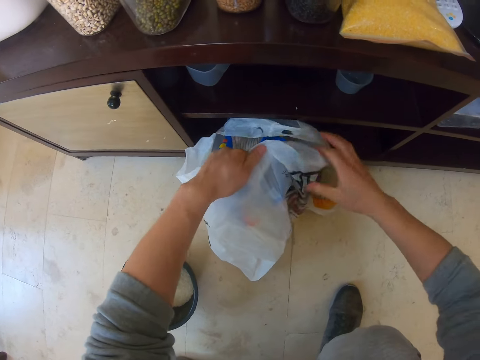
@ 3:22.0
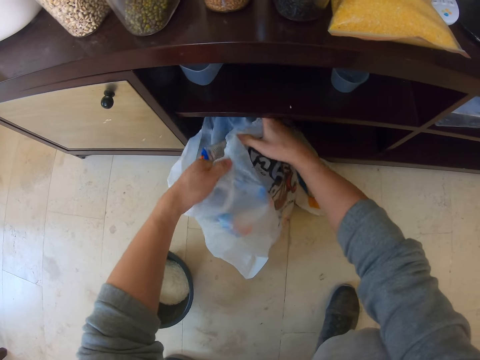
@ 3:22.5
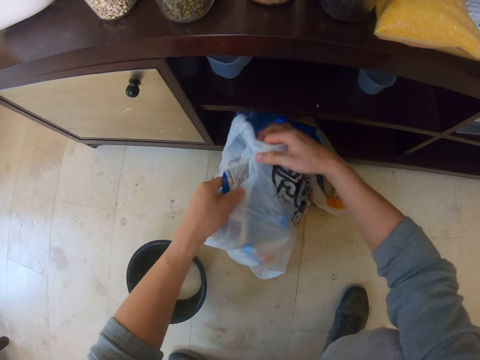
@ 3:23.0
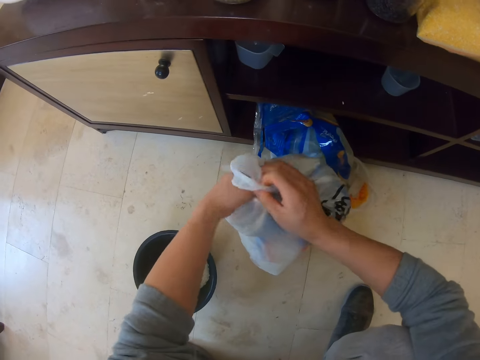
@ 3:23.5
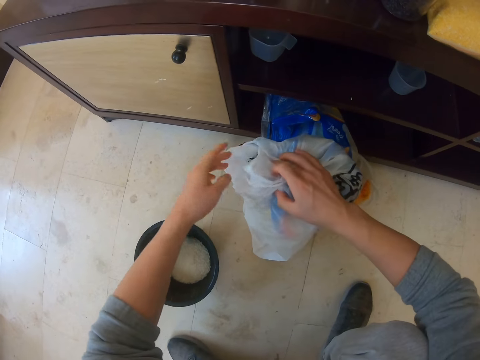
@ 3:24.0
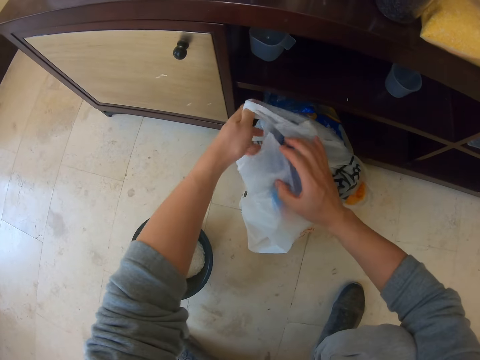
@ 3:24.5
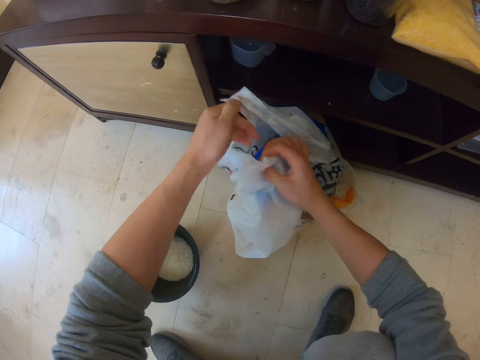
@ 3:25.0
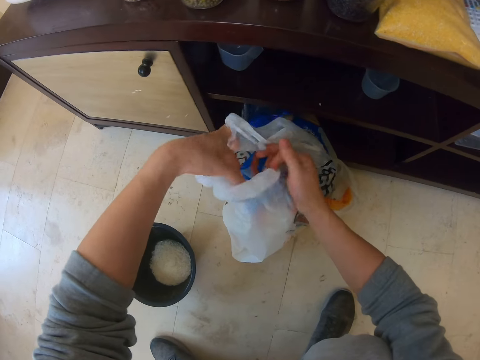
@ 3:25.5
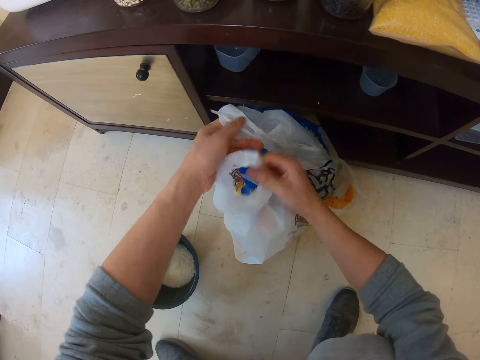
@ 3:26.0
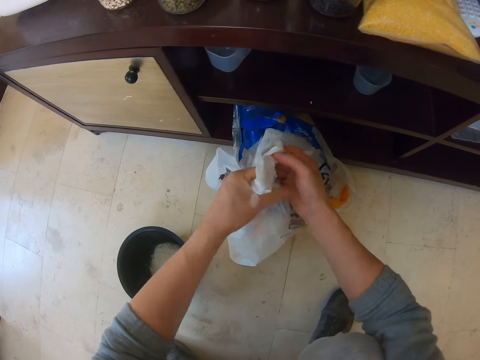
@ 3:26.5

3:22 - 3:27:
The camera wearer ties up a bag.

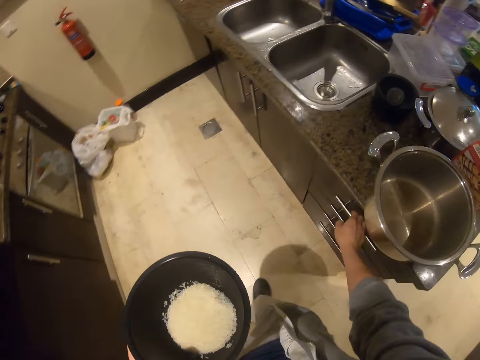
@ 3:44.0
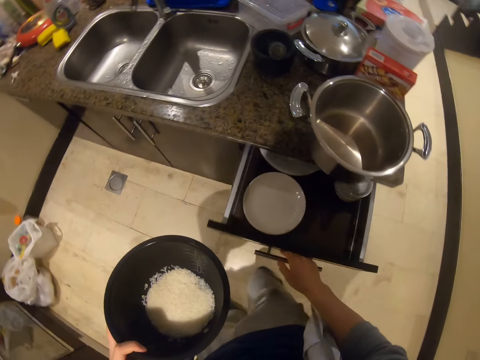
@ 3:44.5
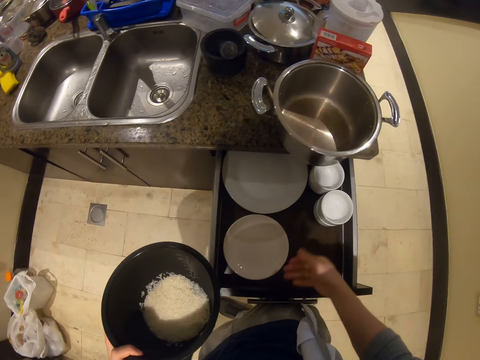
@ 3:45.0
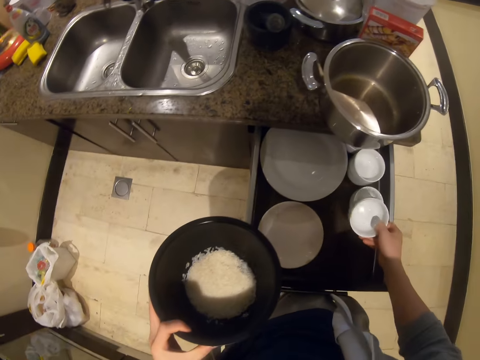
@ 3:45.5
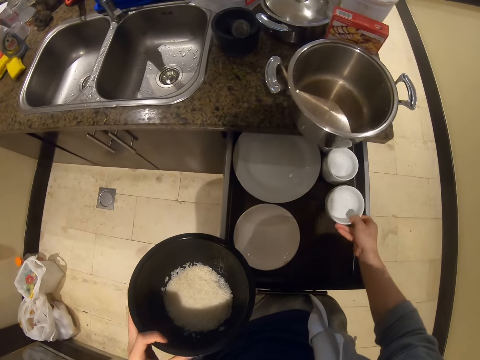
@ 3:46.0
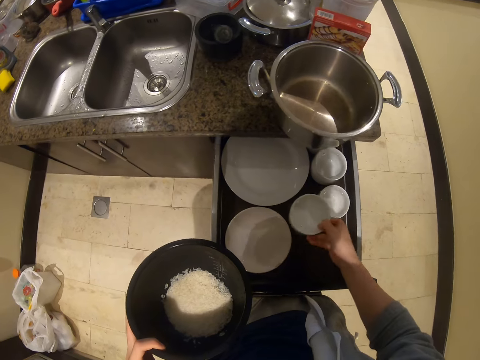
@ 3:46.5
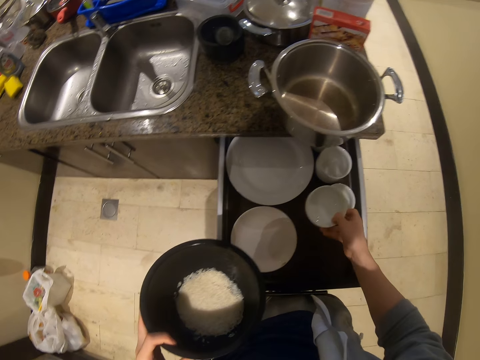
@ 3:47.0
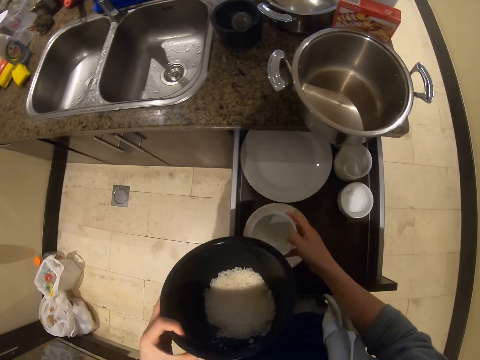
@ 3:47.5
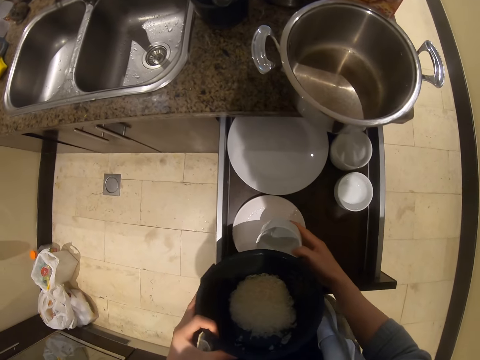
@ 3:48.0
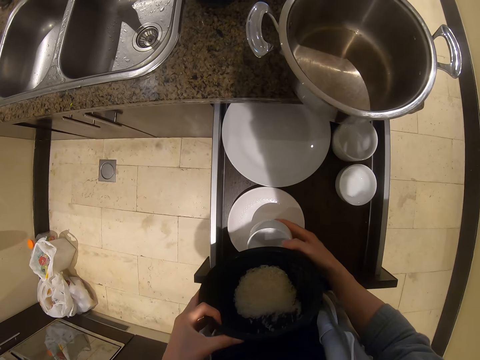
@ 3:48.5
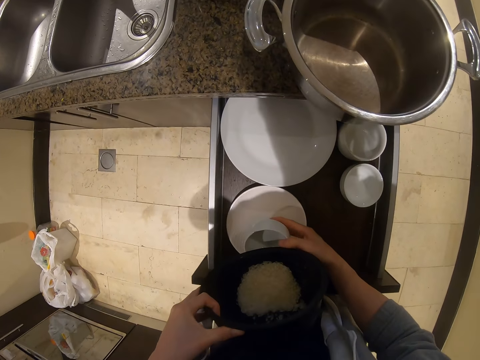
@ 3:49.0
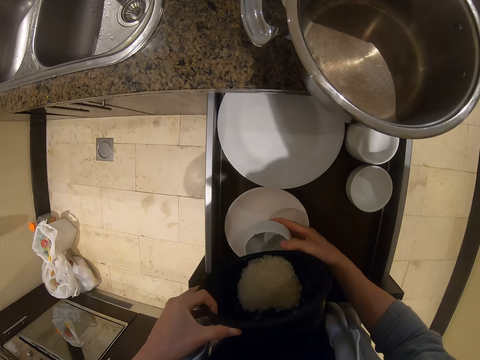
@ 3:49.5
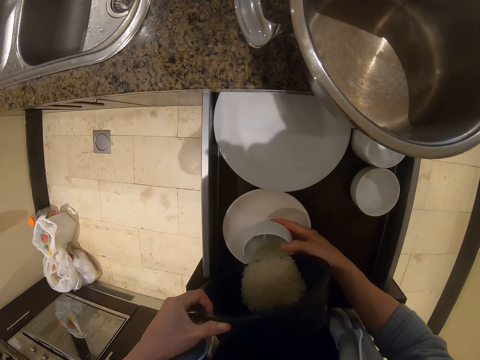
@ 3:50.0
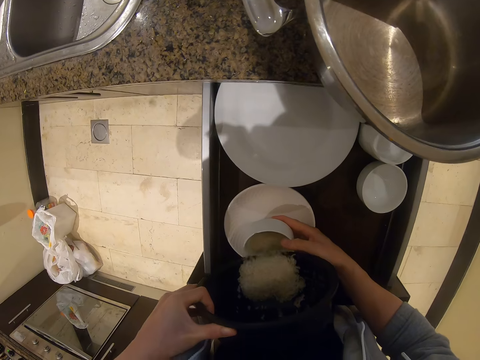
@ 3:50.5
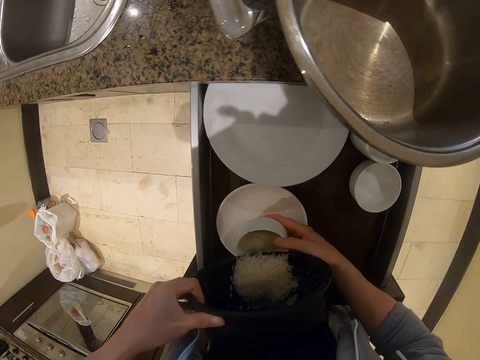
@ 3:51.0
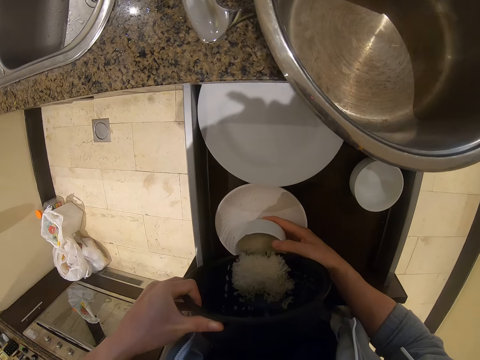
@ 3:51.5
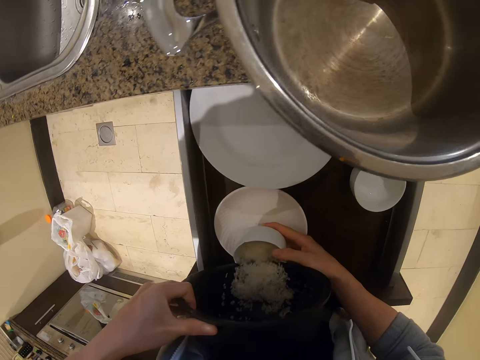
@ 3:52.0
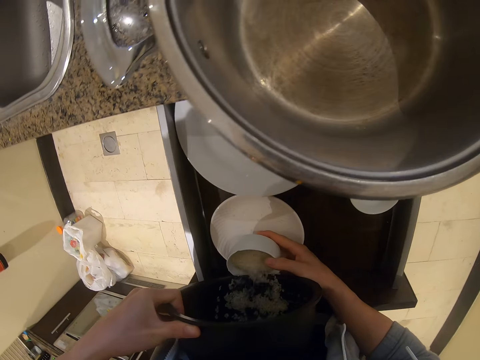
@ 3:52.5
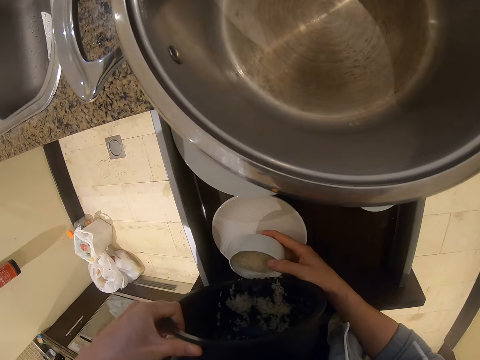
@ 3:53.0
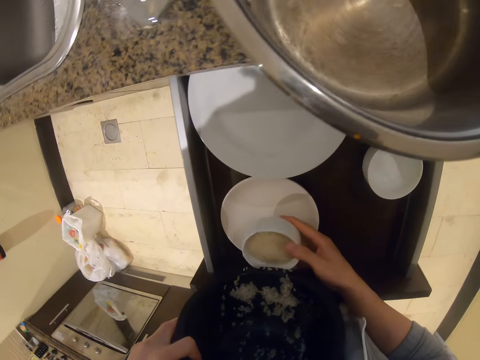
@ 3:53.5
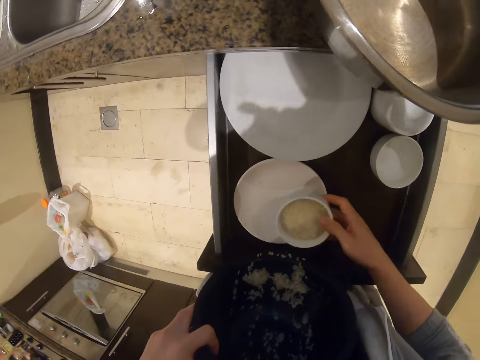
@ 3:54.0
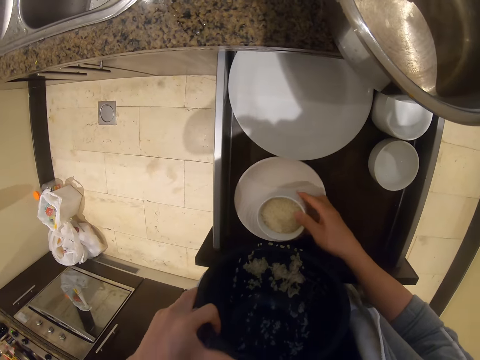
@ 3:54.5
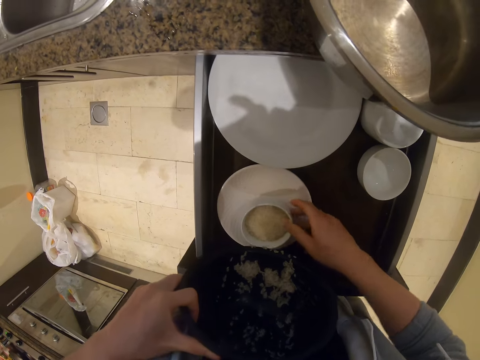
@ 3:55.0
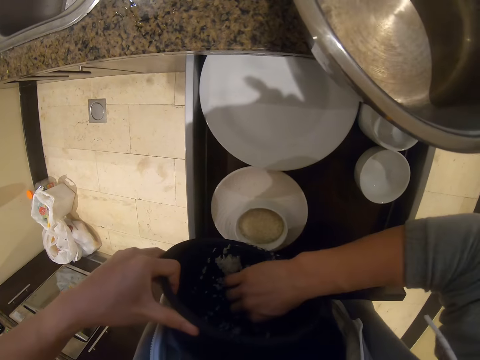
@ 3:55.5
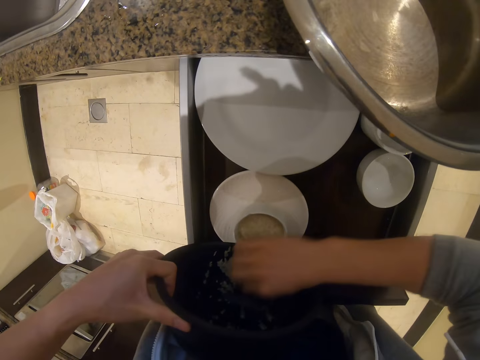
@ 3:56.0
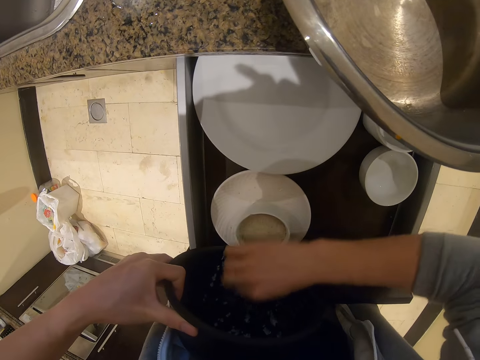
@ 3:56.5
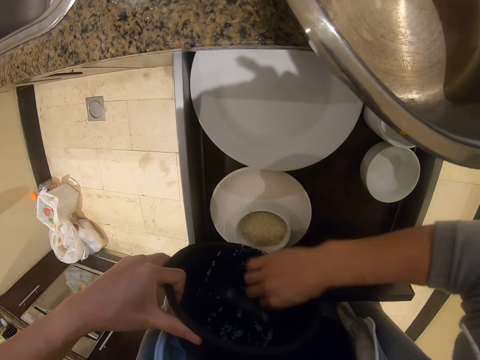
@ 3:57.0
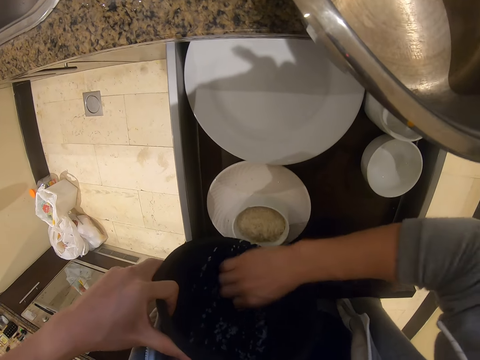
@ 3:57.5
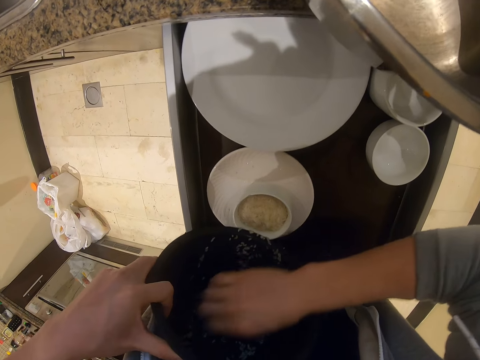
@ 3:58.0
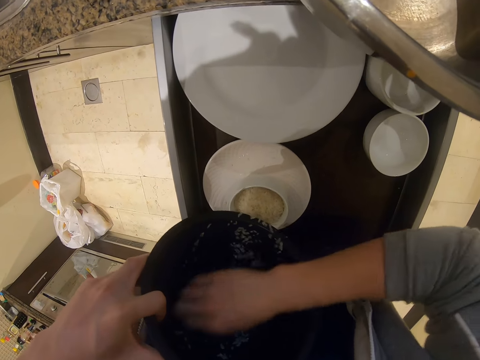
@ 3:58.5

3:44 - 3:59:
The camera wearer holds a bowl with rice. They open a drawer. They hold the bowl with rice. They pick up a small white bowl. They pour rice from a black bowl into the white bowl. They put the bowl down. They remove rice from the black bowl with the right hand. They wipe the bowl with hands.

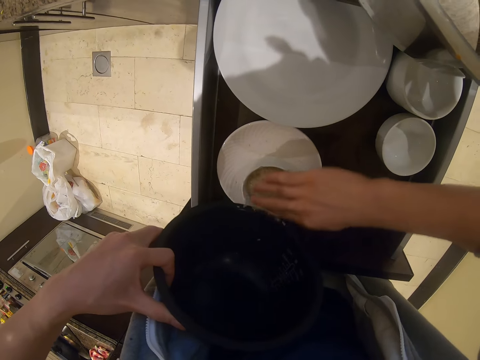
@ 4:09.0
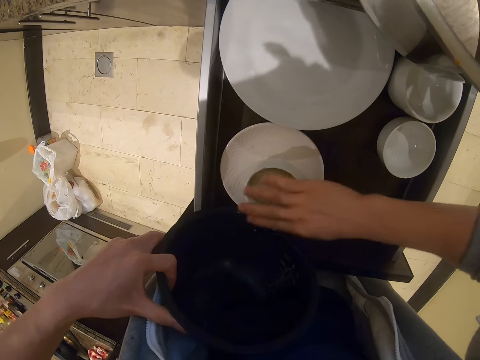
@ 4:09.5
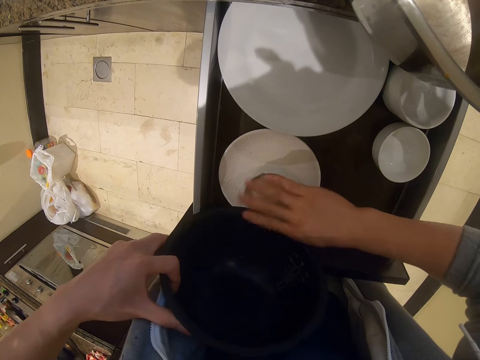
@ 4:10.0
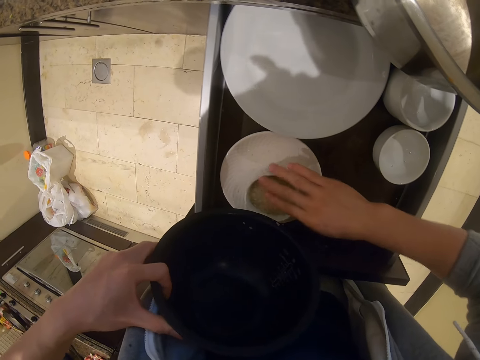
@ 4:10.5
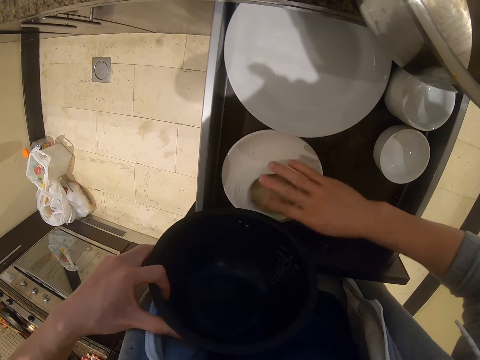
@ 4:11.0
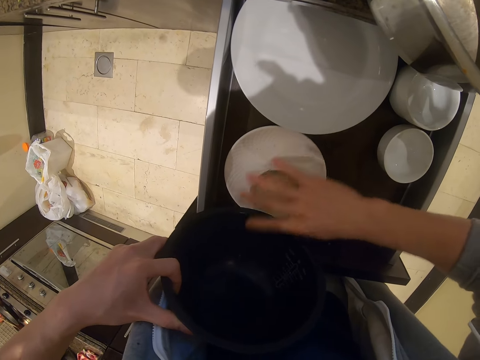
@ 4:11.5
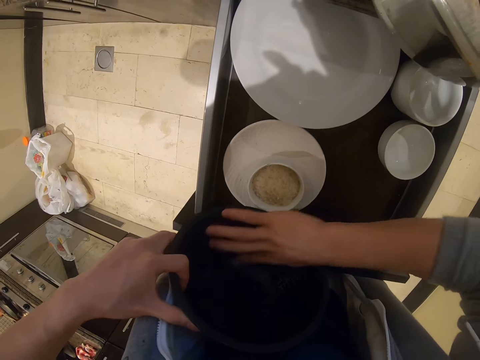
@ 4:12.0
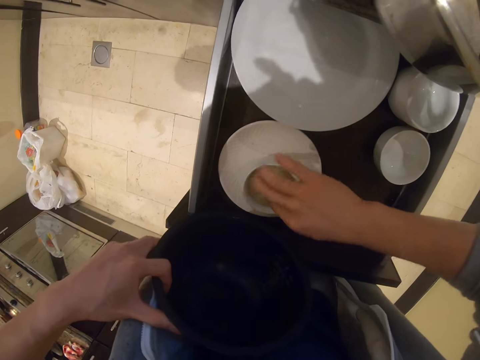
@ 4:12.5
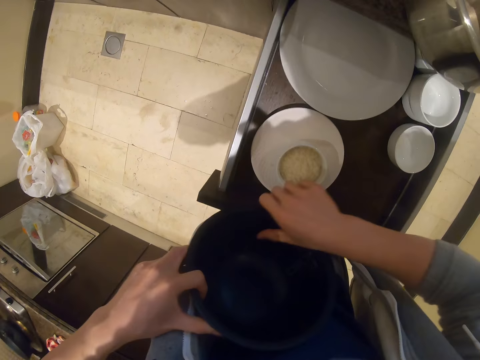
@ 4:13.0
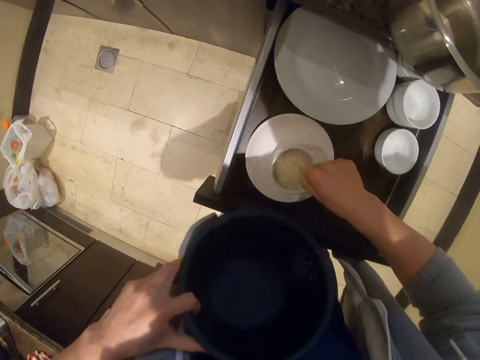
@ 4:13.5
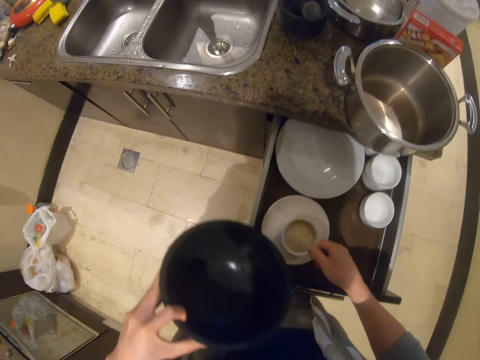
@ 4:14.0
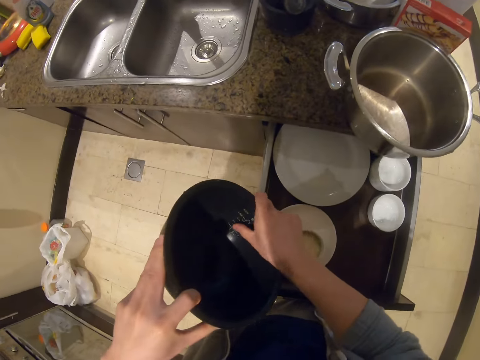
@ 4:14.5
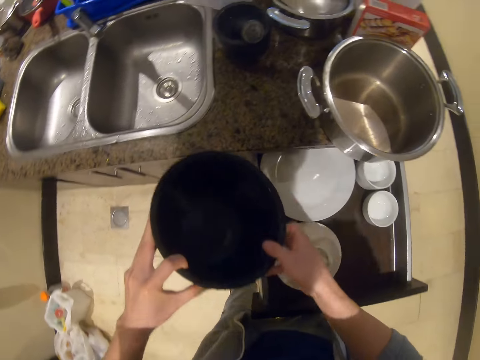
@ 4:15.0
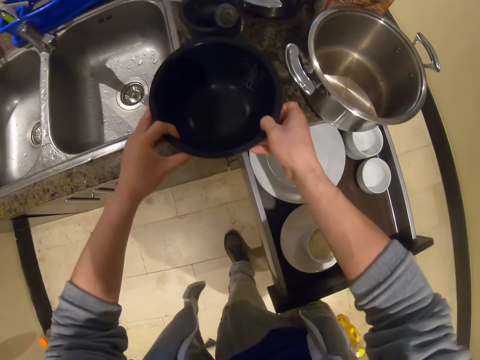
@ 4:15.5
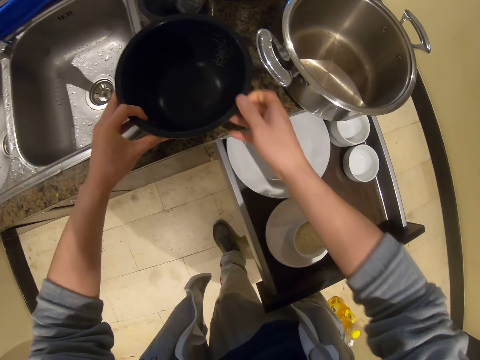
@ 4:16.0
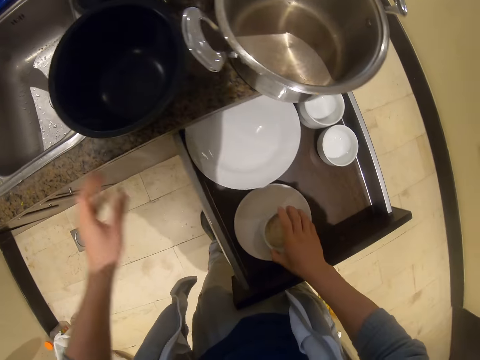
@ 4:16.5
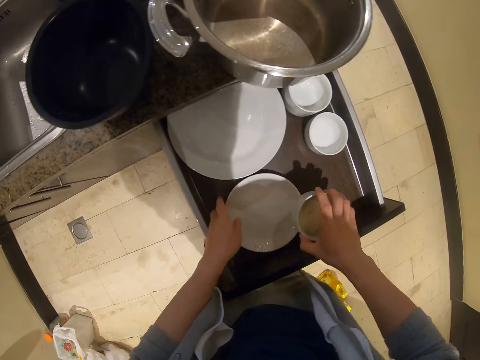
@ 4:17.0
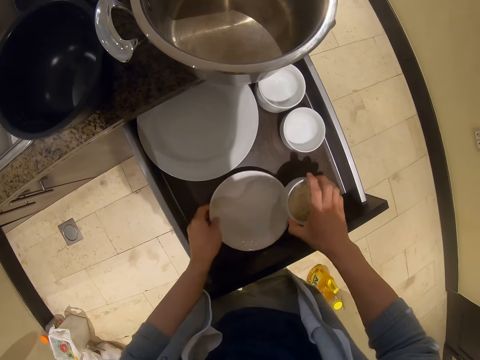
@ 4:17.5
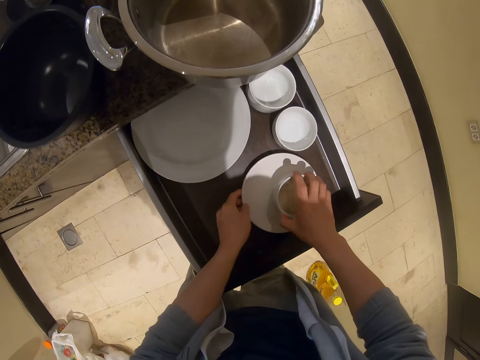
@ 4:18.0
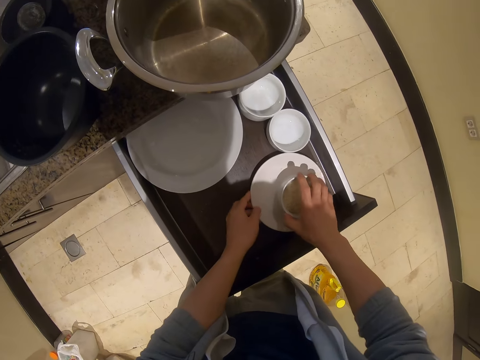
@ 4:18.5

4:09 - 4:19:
The camera wearer holds a black bowl. They place the black bowl on top of the counter. They move the sauce plate and the white bowl with rice to the right of the drawer. They pick up the bowl.
